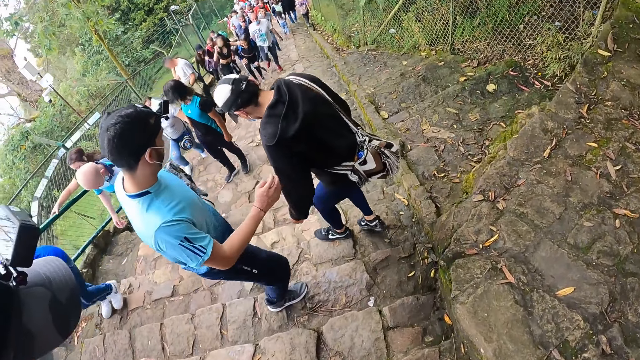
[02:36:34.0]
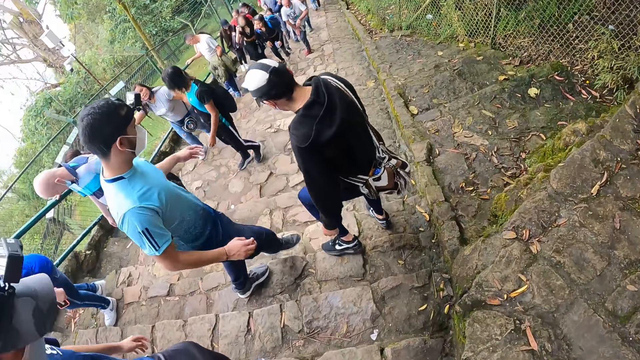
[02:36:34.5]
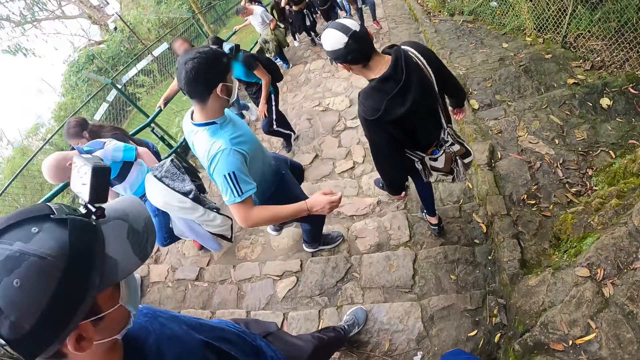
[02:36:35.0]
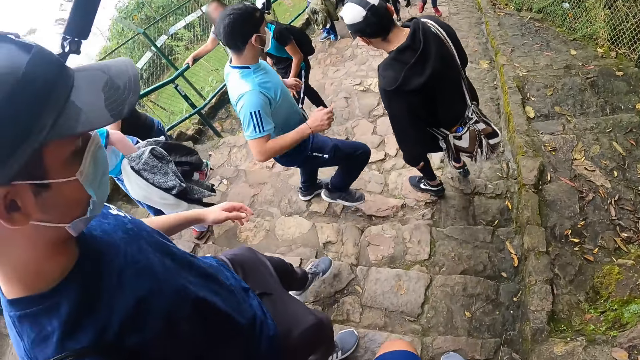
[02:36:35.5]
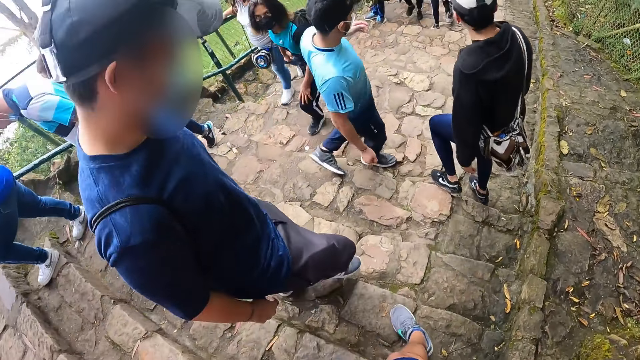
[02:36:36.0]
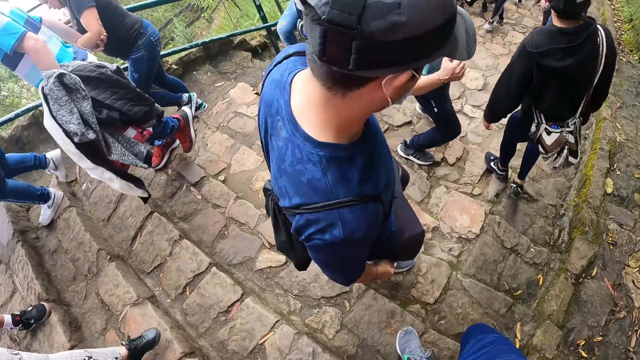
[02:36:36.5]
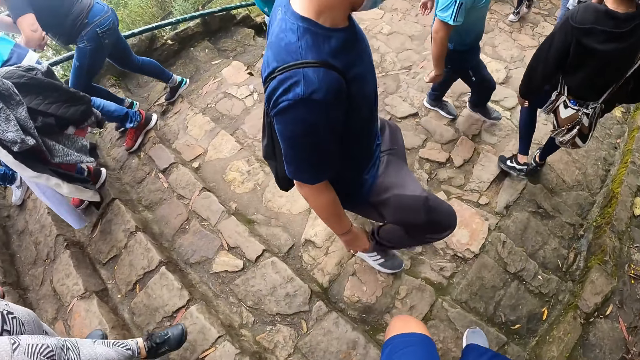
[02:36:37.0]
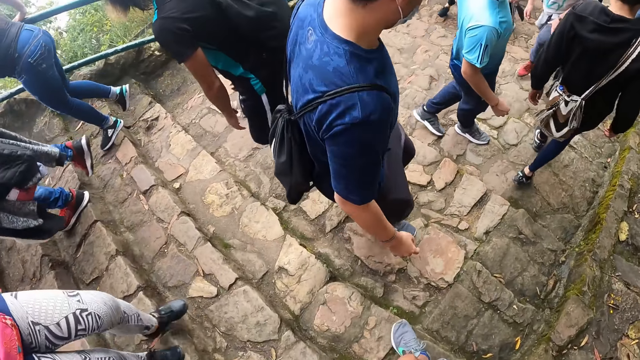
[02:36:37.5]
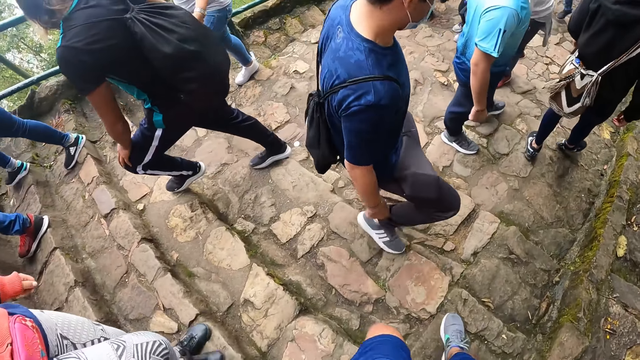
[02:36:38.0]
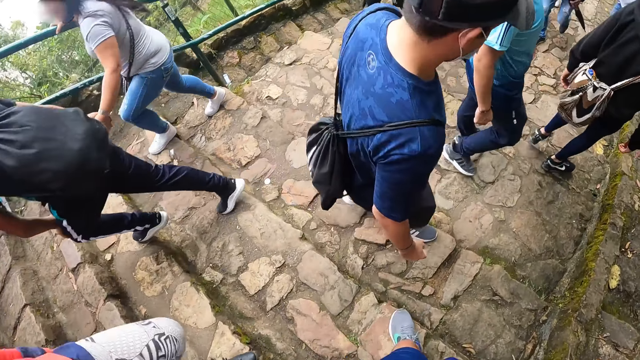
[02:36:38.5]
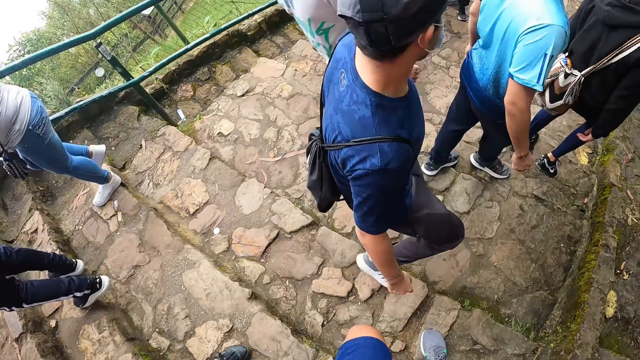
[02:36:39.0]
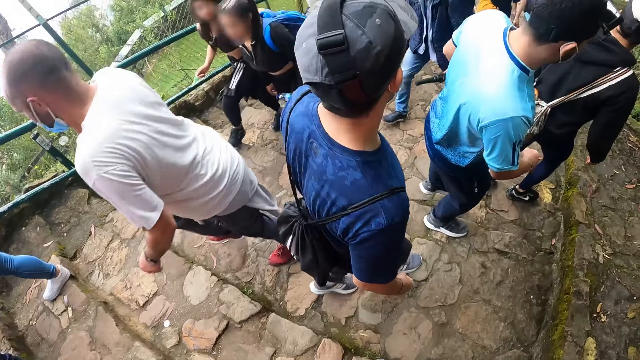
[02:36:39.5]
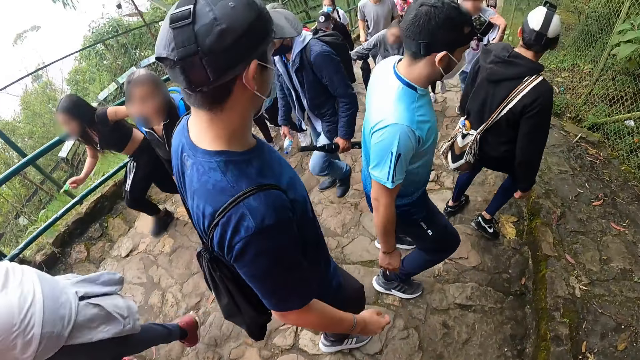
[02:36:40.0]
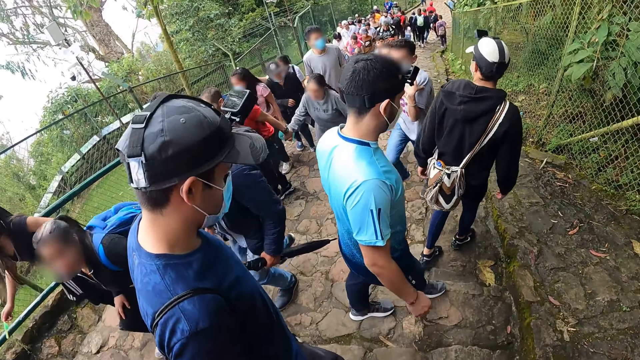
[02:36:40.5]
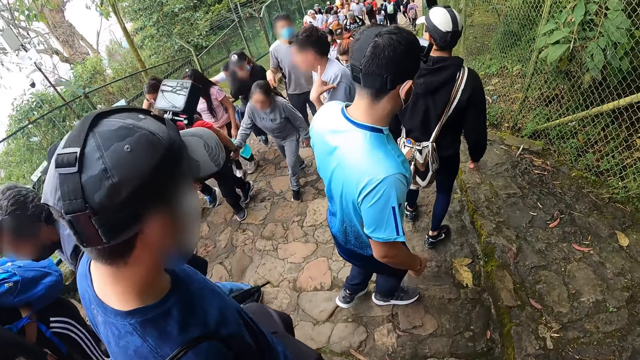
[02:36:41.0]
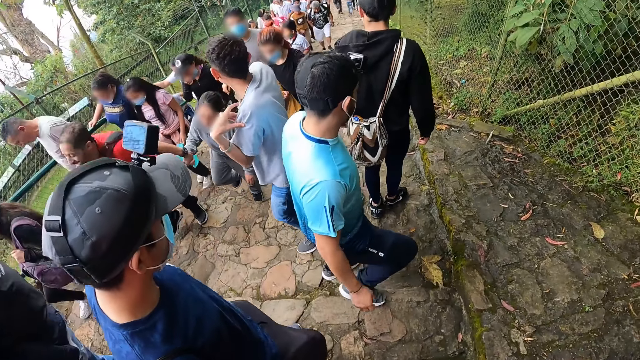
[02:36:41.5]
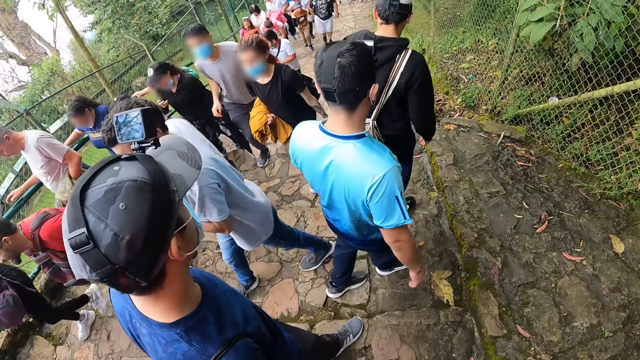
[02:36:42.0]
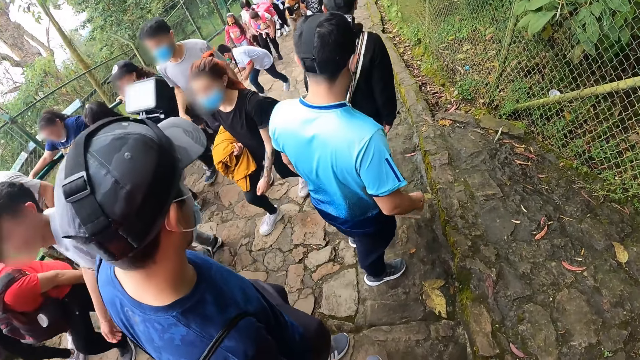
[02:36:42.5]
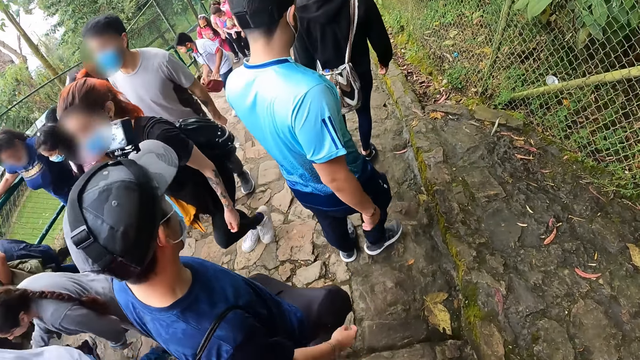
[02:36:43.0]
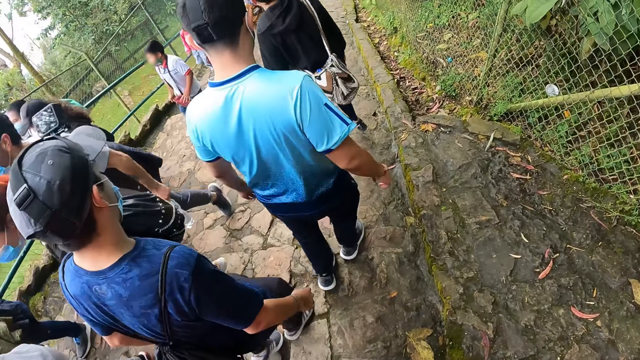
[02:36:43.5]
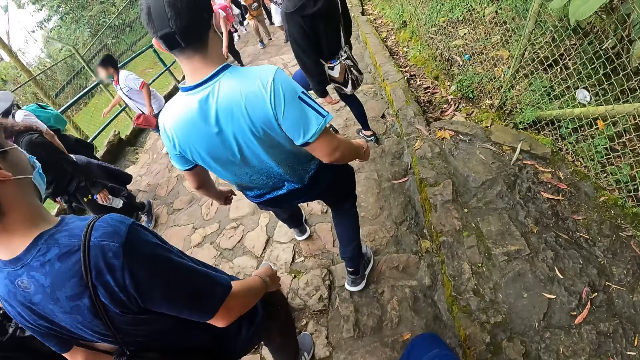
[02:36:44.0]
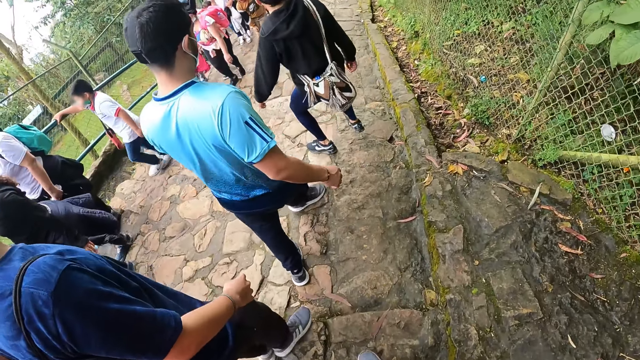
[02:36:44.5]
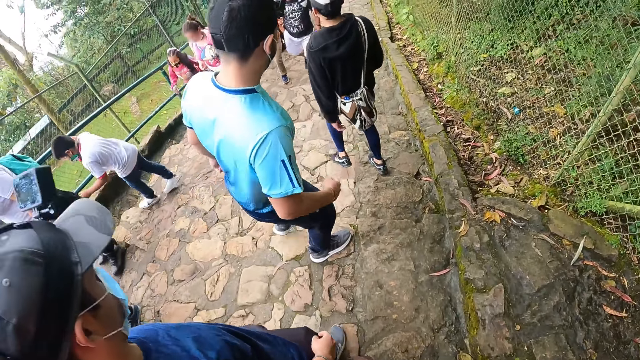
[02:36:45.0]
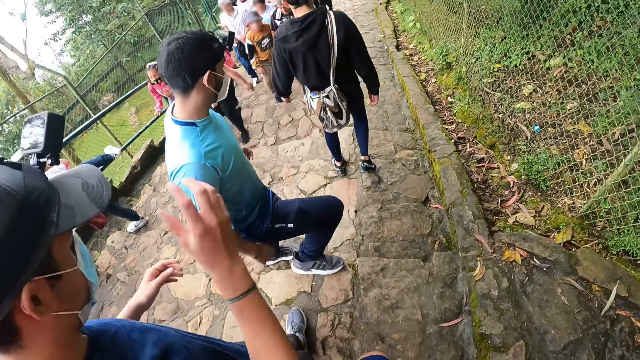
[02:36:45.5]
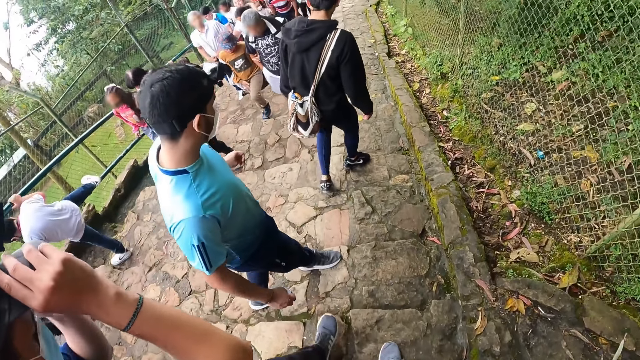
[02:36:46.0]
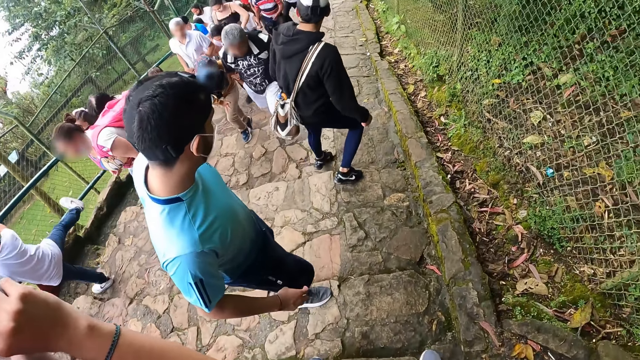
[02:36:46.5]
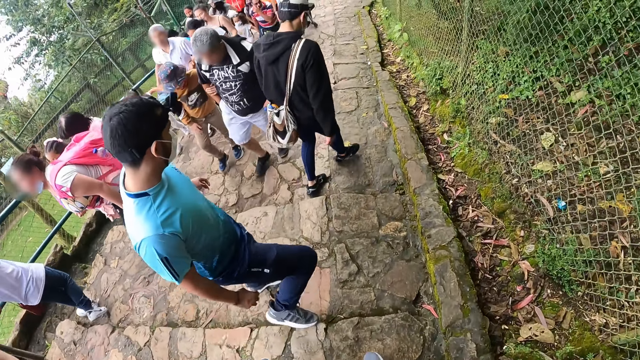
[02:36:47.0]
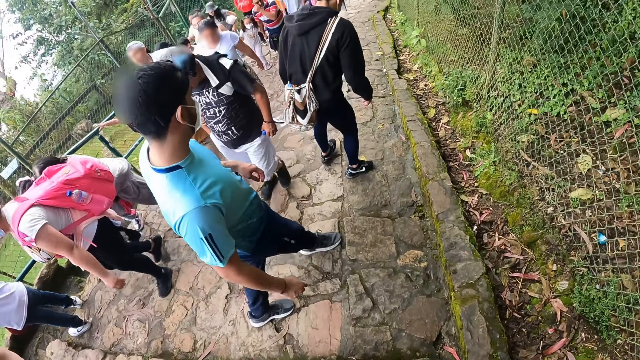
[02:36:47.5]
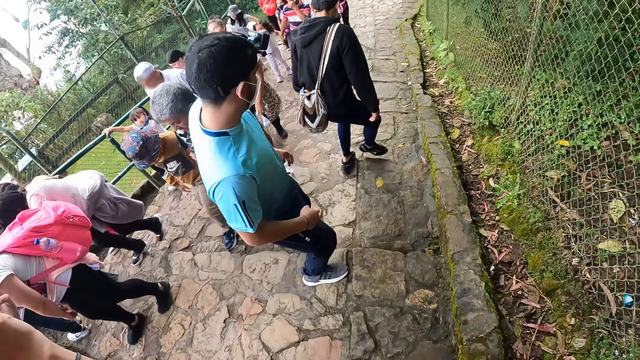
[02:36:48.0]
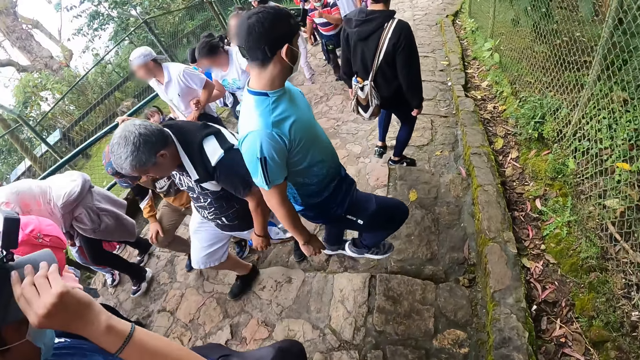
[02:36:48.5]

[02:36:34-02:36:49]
The camera wearer walks. They walk again. The man adjusts a camera on his head with both hands.

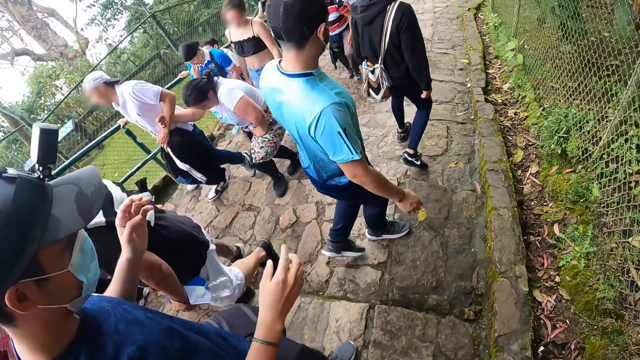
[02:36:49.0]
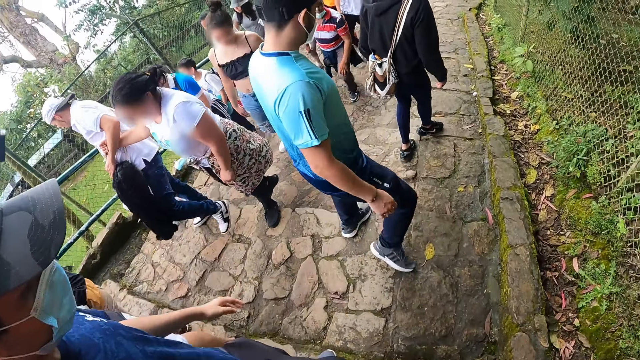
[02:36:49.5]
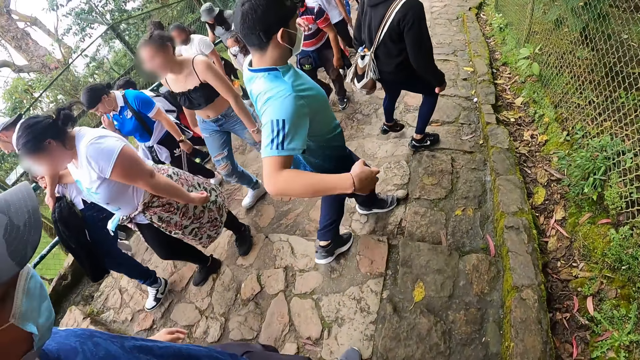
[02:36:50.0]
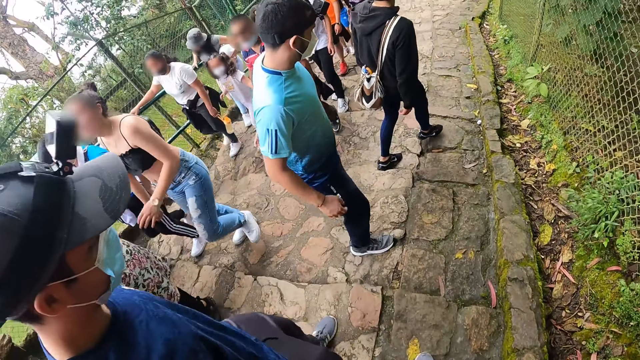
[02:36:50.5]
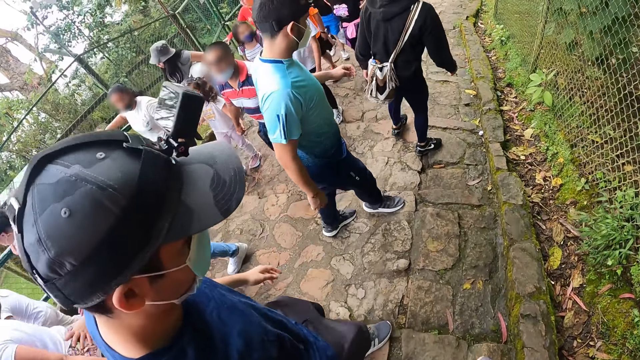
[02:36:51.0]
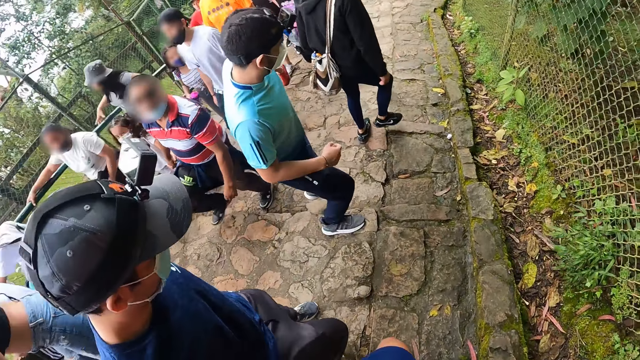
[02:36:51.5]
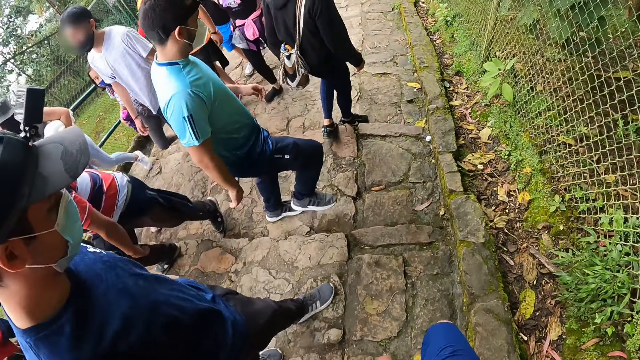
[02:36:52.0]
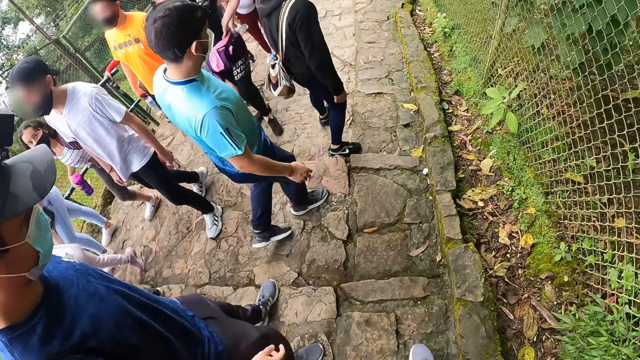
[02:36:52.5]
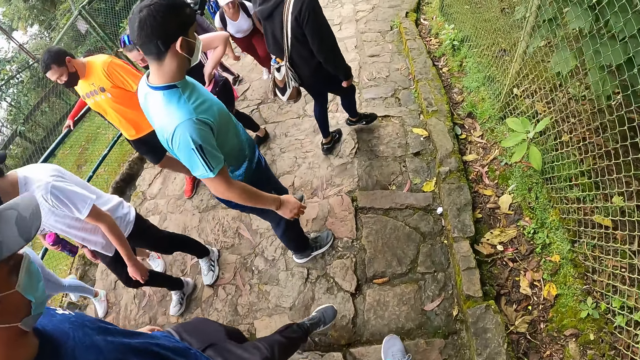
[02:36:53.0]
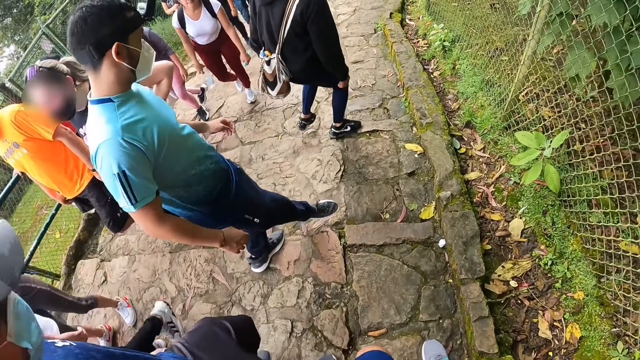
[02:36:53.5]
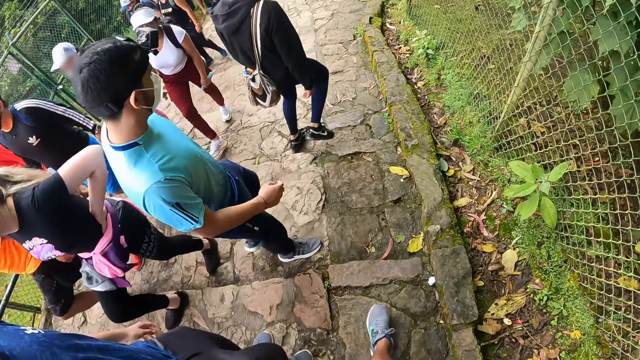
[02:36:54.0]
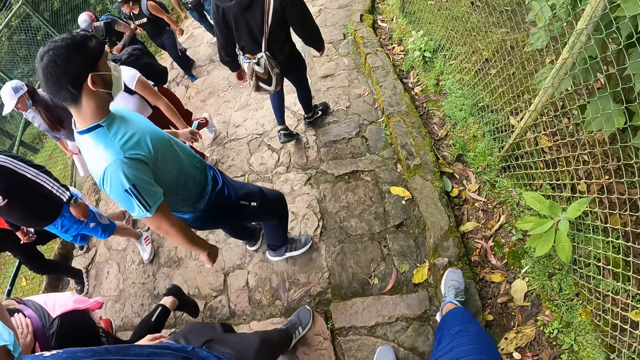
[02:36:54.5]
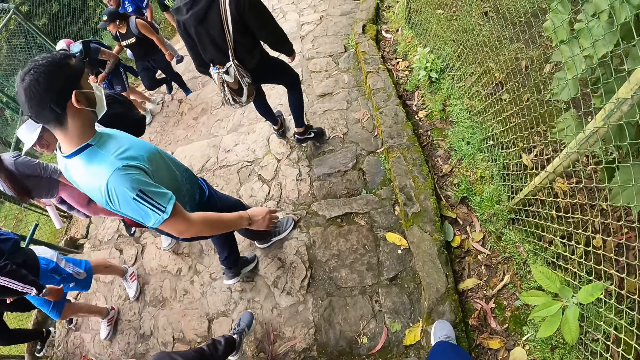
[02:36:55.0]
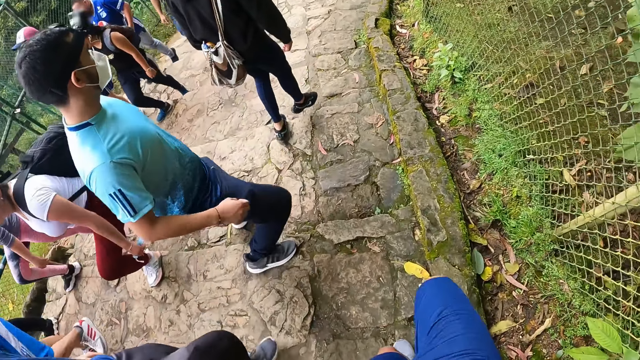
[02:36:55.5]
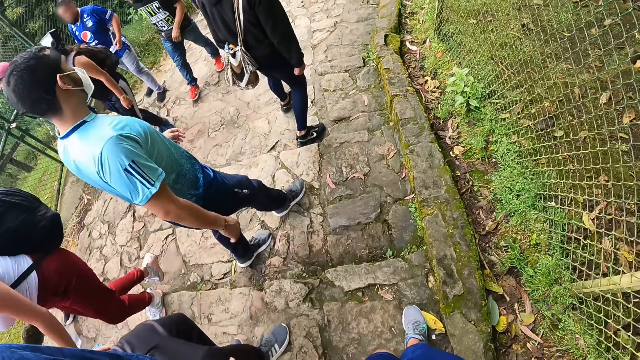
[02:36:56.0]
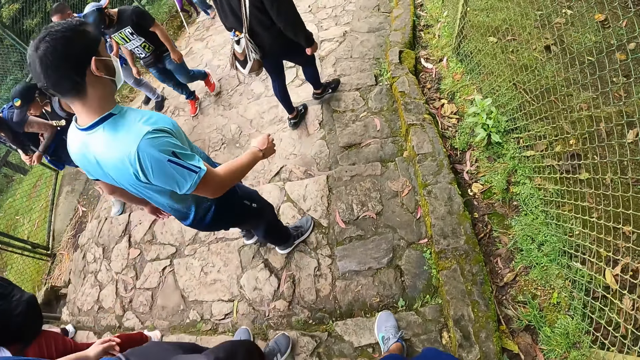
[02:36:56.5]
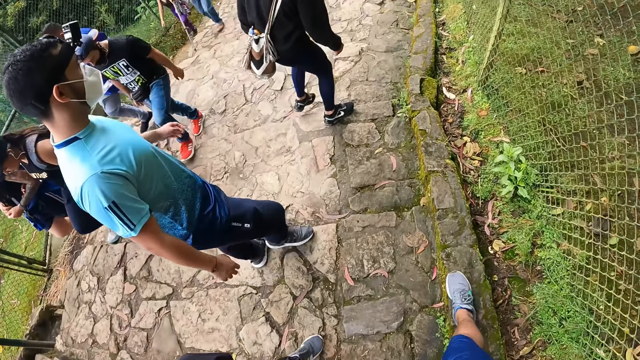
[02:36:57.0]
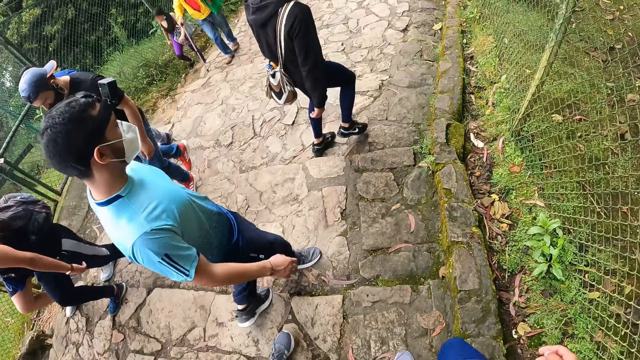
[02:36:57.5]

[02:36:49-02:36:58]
The camera wearer walks.
